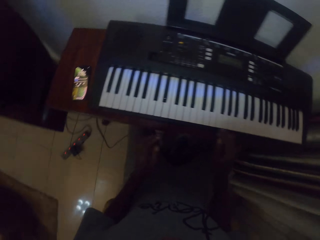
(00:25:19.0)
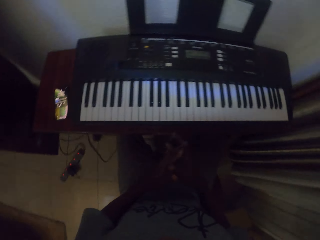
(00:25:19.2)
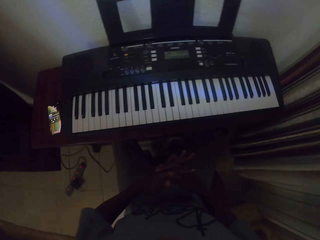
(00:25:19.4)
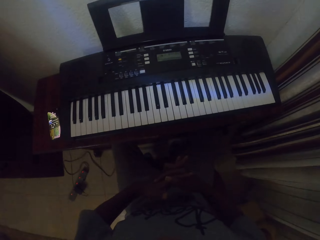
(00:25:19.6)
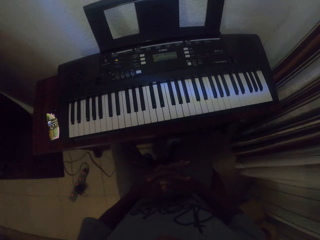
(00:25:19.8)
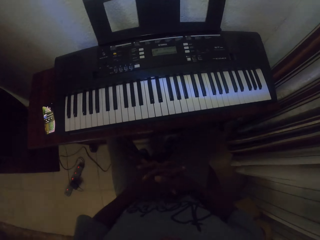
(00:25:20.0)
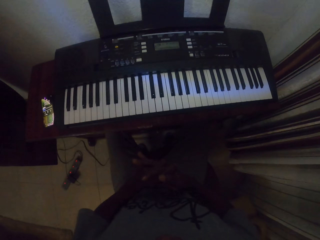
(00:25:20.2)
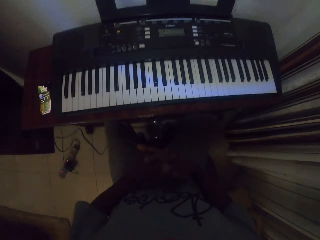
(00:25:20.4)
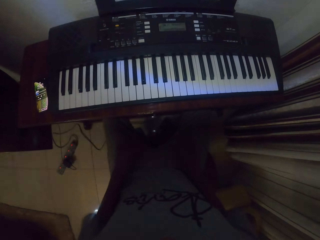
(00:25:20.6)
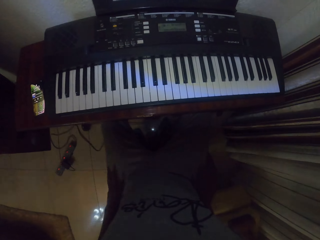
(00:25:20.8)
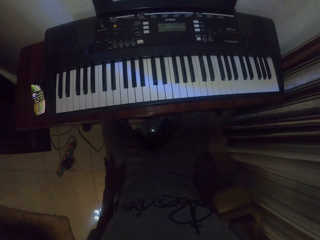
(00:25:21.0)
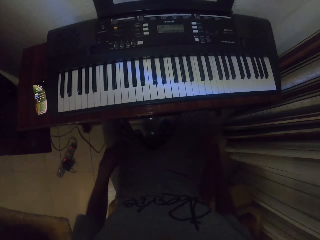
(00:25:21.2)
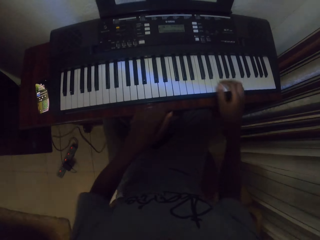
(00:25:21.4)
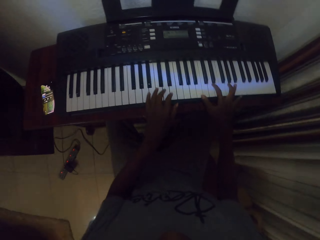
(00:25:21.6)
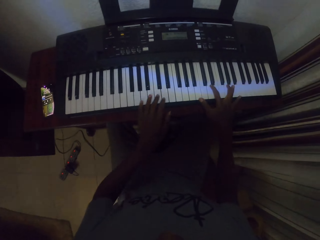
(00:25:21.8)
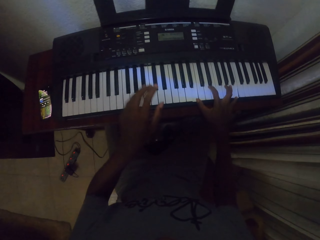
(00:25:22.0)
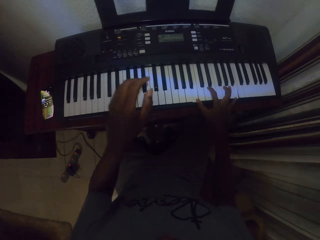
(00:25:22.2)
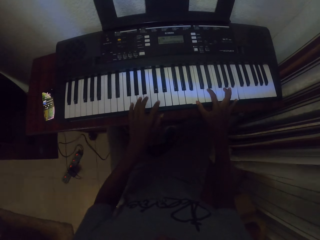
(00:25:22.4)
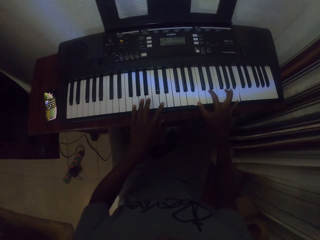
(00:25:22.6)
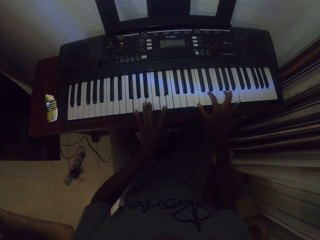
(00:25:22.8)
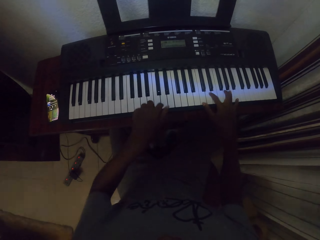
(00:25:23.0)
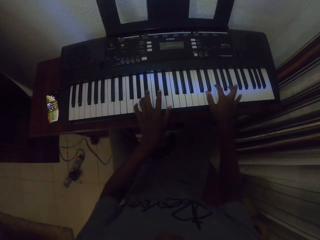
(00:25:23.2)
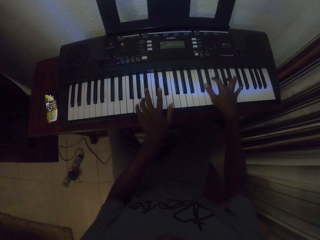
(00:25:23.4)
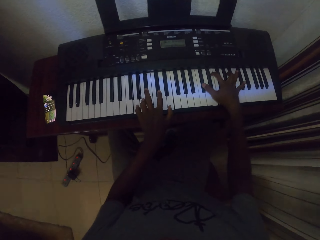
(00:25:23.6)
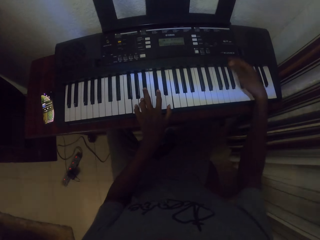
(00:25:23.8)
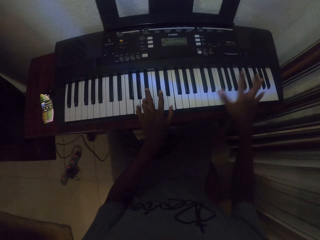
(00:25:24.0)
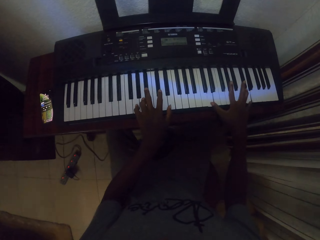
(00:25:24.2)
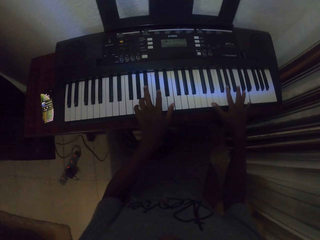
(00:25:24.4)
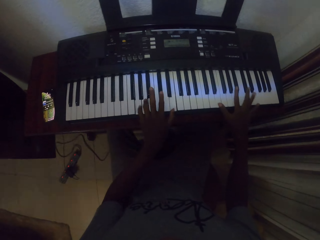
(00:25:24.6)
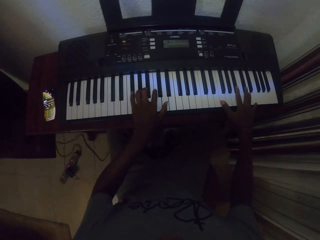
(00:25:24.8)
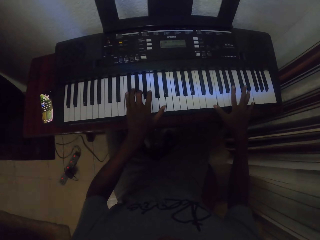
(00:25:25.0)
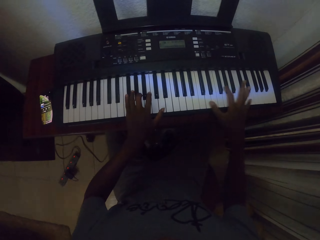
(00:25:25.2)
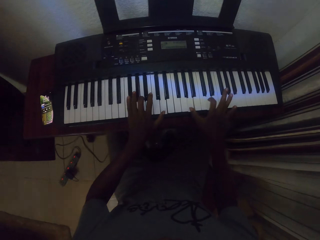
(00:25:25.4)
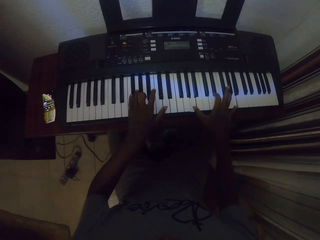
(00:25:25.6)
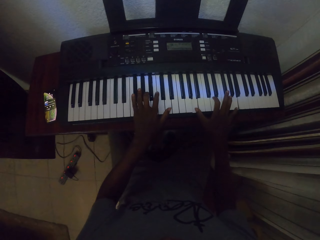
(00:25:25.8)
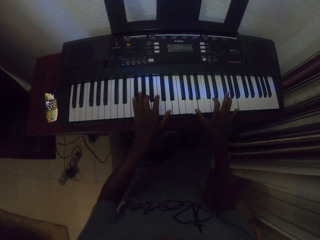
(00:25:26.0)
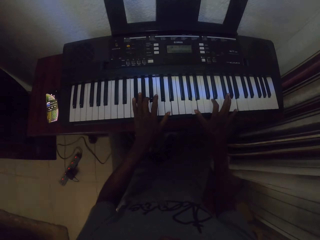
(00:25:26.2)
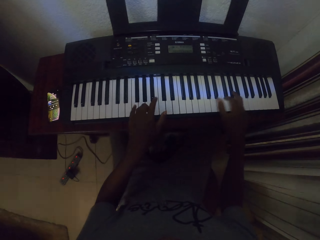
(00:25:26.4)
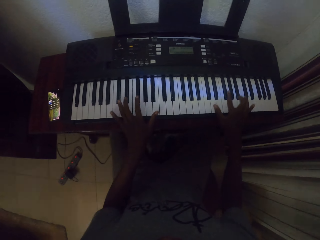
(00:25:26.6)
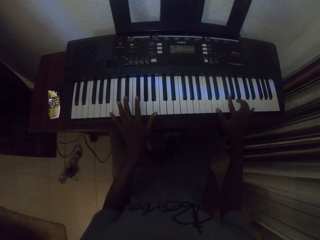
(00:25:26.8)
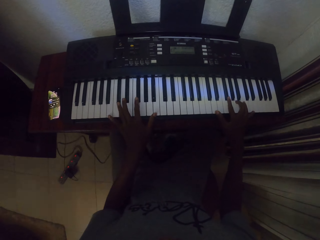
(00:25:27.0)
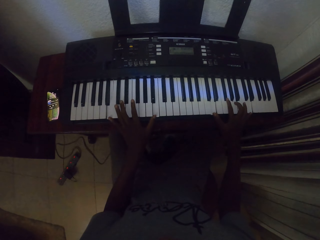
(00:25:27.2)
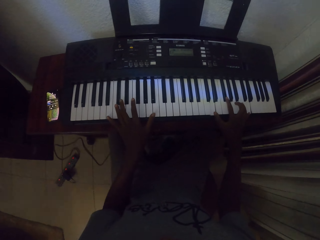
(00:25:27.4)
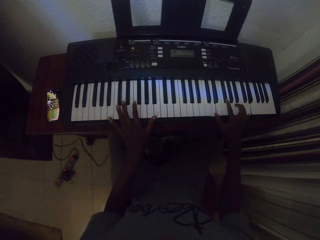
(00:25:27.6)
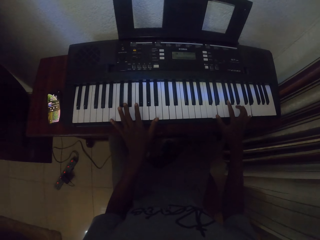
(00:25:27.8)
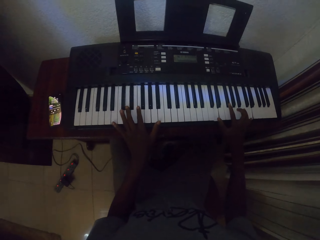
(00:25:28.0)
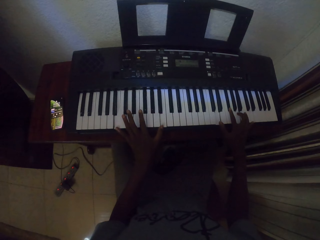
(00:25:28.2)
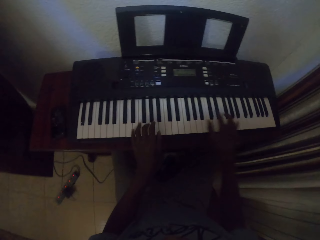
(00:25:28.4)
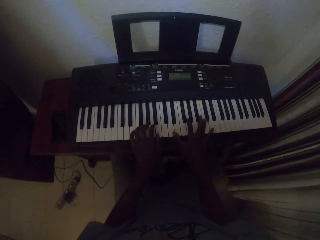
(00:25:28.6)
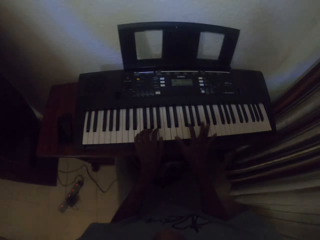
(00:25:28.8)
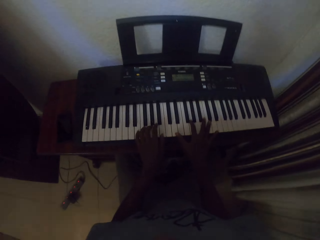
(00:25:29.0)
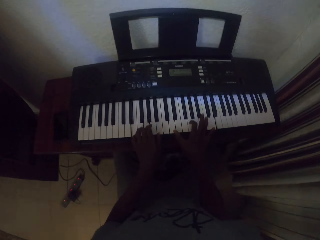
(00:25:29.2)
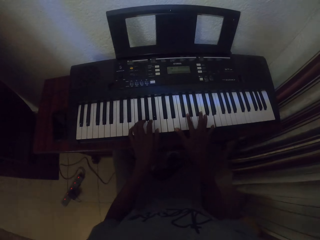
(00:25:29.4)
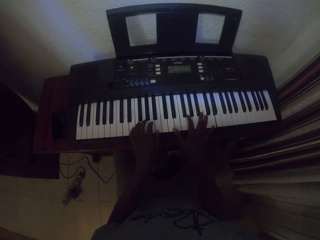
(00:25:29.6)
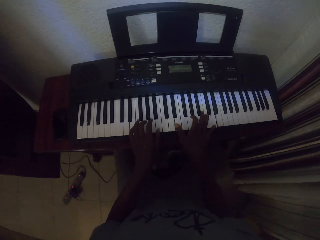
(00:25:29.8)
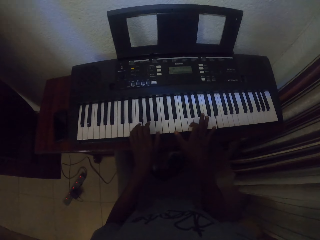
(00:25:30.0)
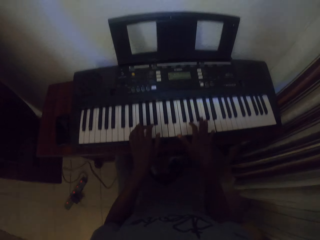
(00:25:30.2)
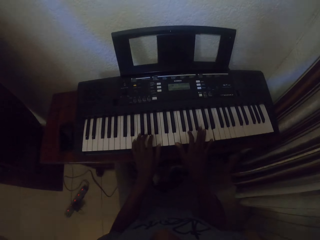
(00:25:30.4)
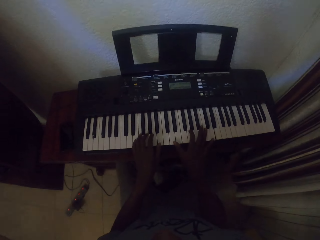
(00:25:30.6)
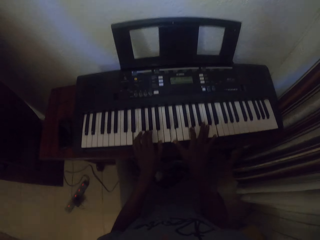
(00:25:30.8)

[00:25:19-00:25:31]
The camera wearer removes the hand from the phone. He puts hands together. He stretches his fingers. He touches the cloth with both hands. He rubs his hands on the clothes. He plays a piano inside the house with the left hand. He plays the piano with the right hand. He plays the piano with both hands.

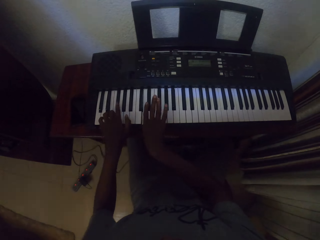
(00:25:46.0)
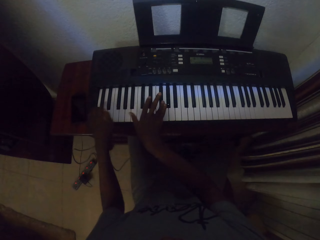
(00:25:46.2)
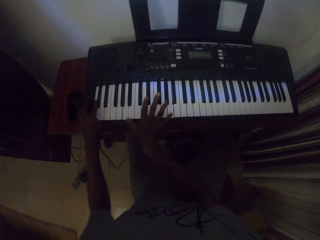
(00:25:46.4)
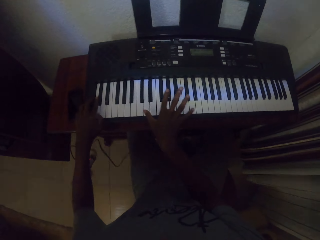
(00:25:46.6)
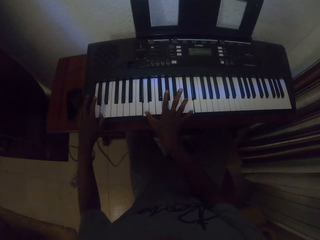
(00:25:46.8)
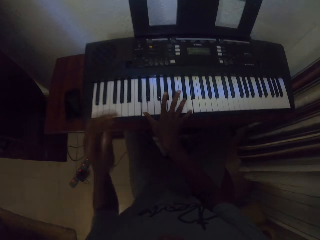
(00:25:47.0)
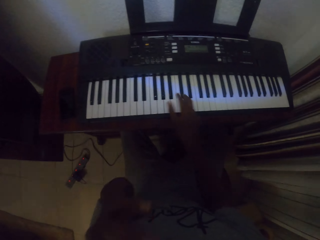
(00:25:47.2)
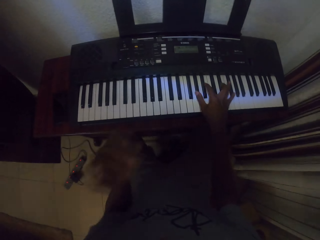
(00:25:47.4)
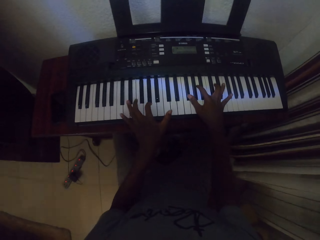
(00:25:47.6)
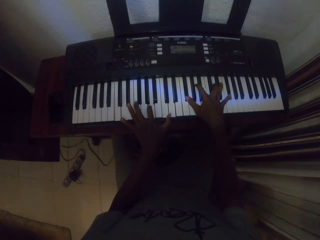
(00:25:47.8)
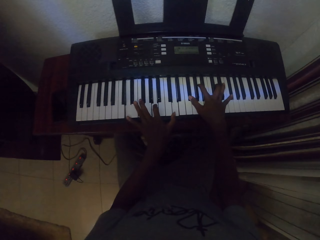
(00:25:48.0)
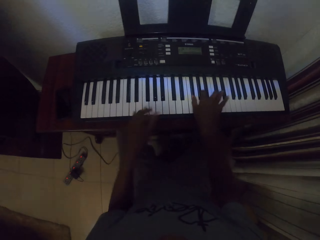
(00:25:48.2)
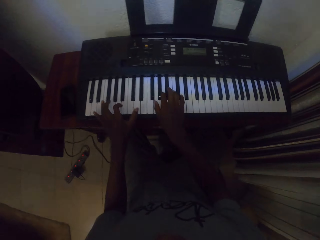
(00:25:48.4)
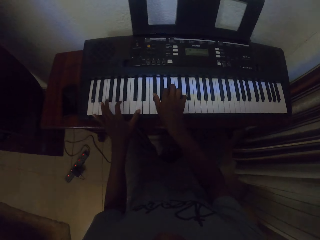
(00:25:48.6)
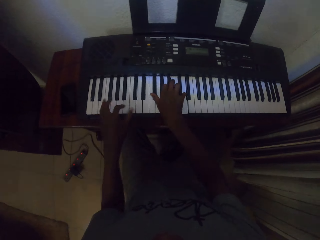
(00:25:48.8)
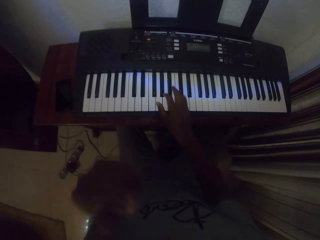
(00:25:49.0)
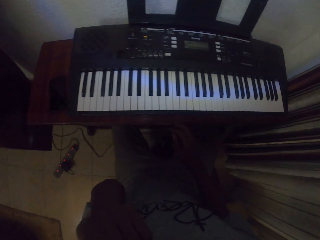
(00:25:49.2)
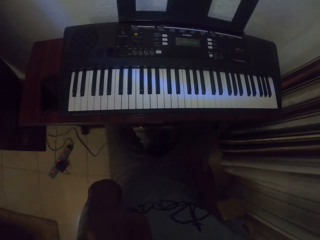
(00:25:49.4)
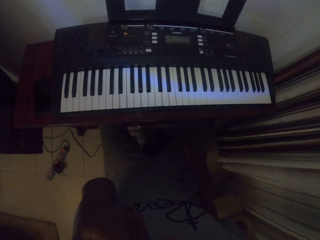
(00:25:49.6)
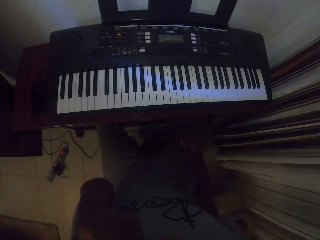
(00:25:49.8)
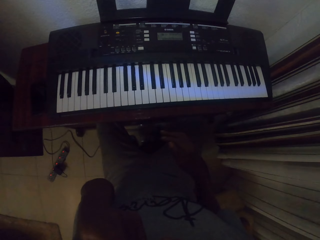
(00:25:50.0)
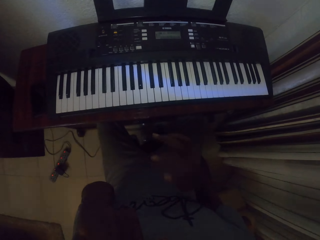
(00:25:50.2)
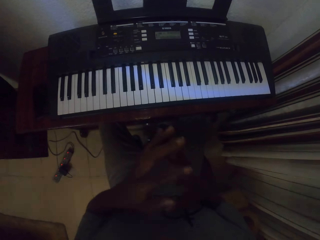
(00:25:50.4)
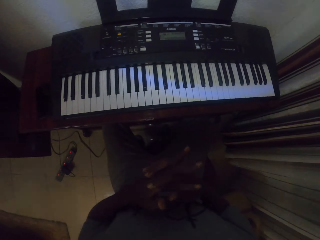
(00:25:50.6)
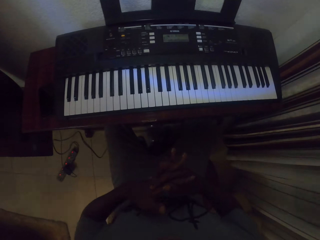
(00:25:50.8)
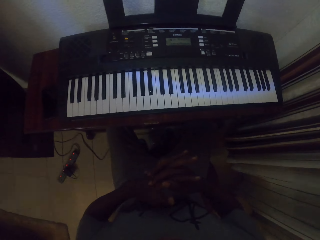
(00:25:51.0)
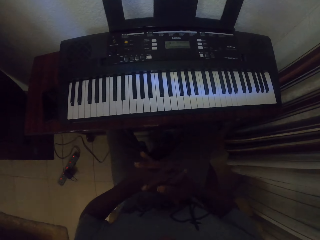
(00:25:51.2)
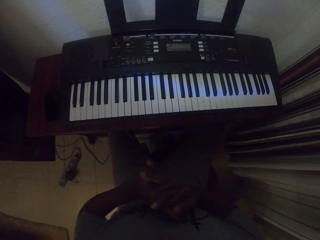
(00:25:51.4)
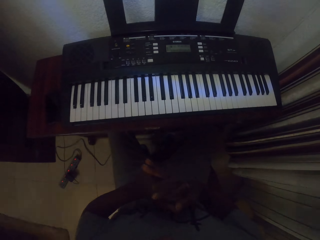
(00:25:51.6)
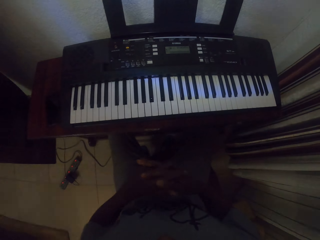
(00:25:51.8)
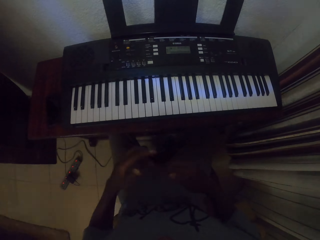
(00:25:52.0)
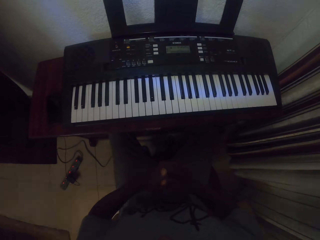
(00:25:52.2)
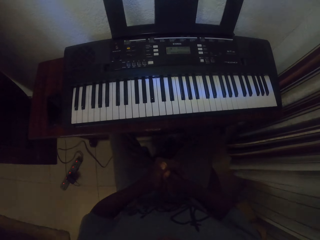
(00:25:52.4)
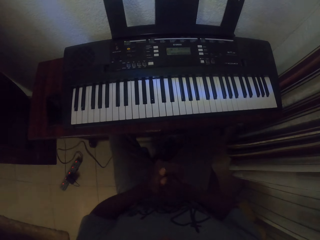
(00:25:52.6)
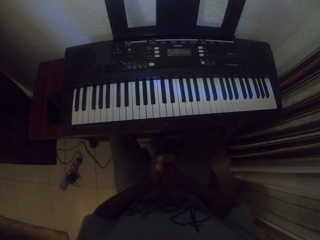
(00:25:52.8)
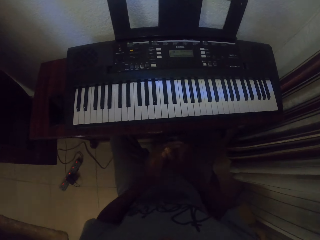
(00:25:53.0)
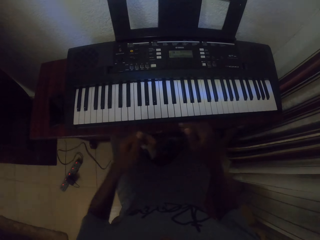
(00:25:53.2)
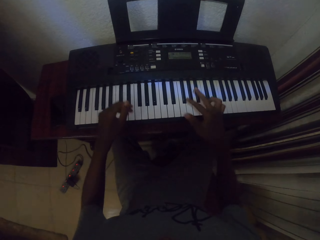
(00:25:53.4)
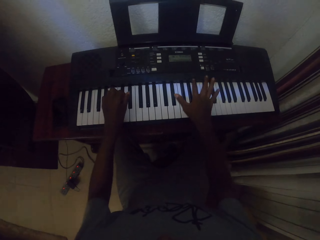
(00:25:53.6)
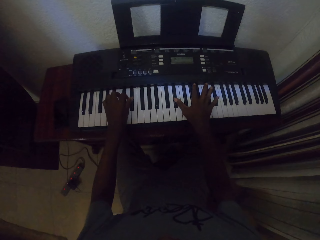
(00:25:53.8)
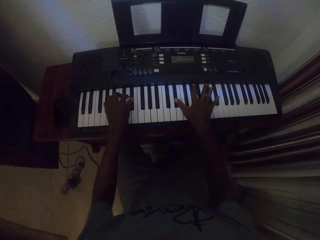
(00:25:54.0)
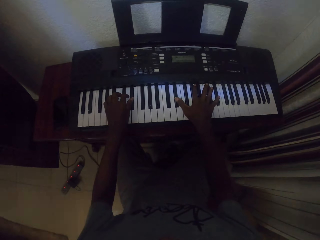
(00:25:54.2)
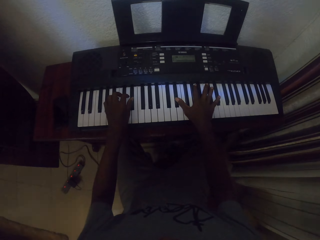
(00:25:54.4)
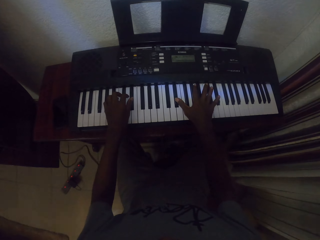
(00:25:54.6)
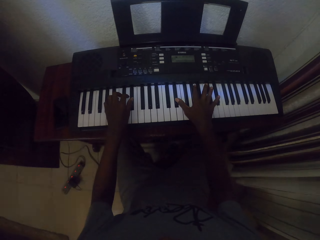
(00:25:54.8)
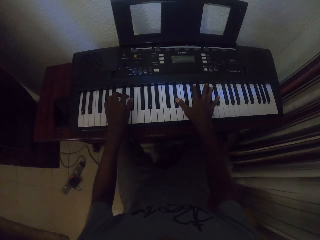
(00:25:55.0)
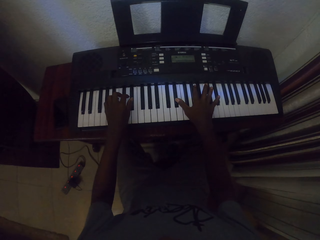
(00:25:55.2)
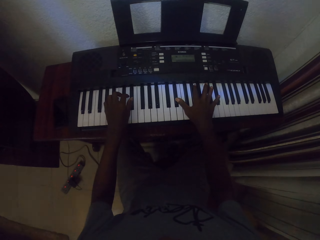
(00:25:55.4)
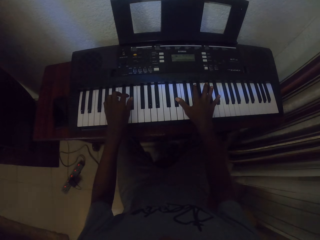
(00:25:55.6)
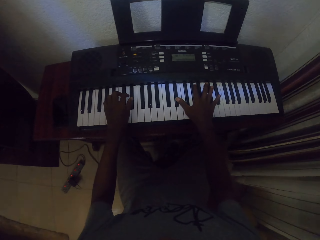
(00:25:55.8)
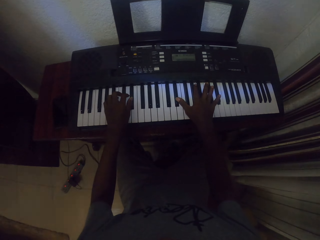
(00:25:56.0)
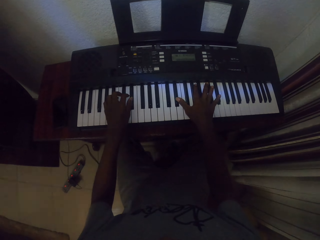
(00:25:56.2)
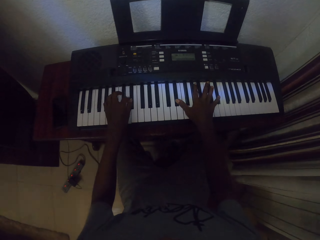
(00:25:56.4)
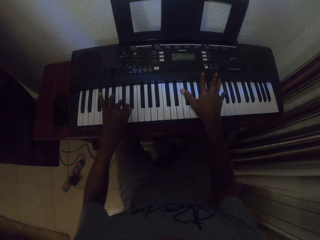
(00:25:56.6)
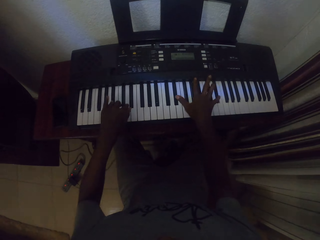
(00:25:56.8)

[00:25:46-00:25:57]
The camera wearer touches. He holds his face. He plays a piano inside the house. He touches the face. He holds his face again. He puts hands together. He stretches his fingers. He puts hands on the keyboard. He plays the piano inside the house.
